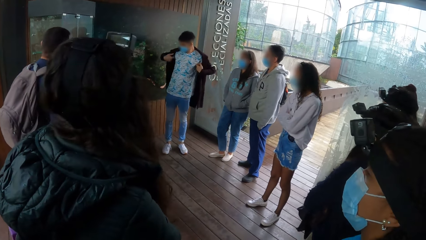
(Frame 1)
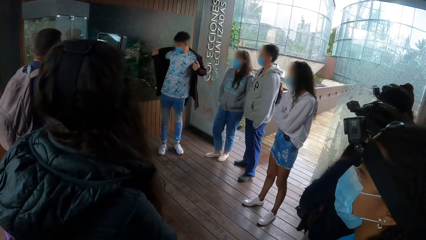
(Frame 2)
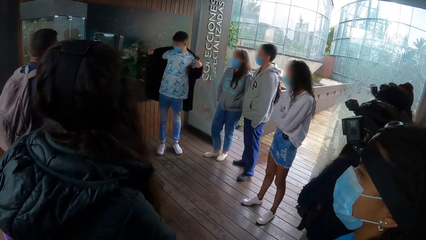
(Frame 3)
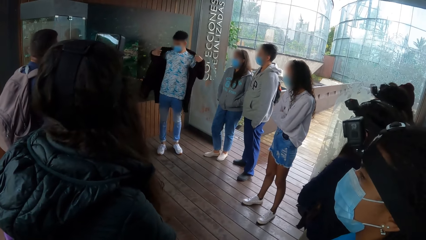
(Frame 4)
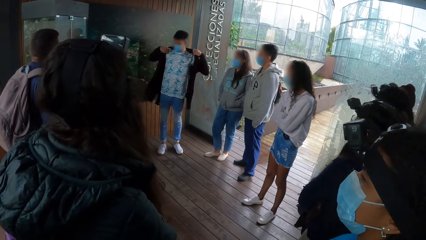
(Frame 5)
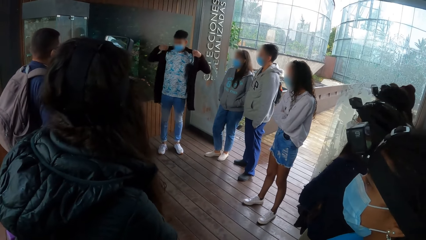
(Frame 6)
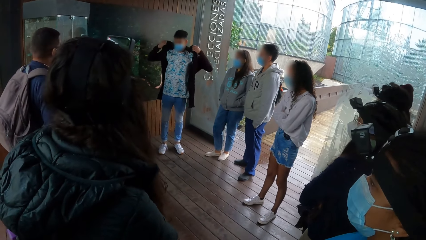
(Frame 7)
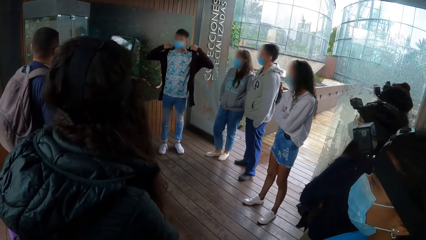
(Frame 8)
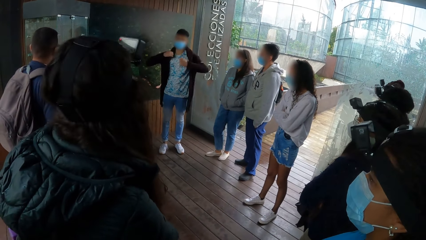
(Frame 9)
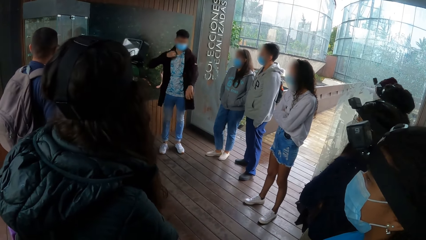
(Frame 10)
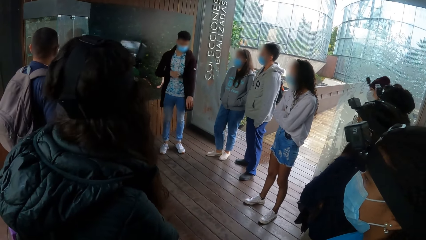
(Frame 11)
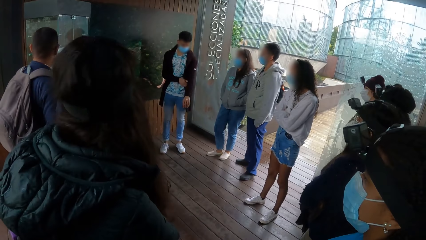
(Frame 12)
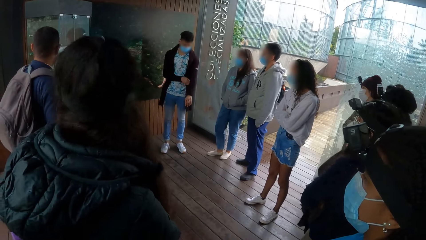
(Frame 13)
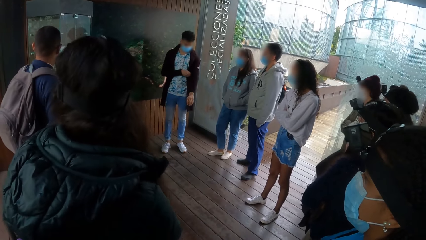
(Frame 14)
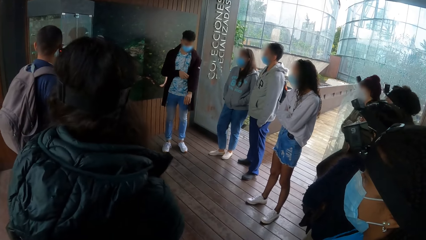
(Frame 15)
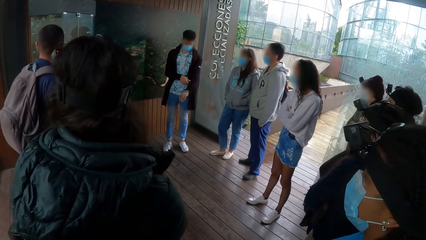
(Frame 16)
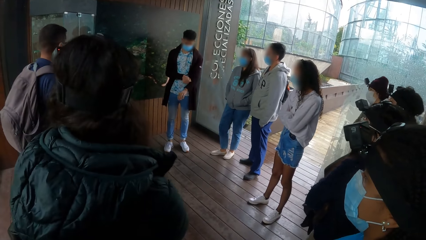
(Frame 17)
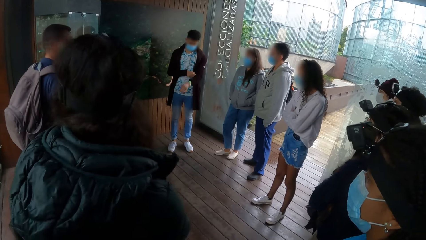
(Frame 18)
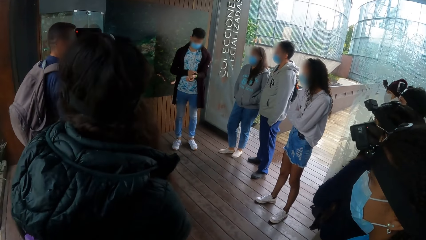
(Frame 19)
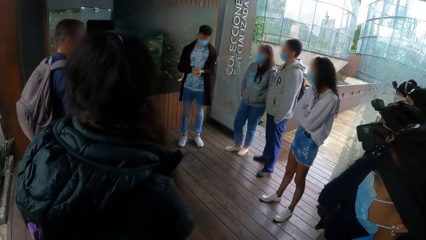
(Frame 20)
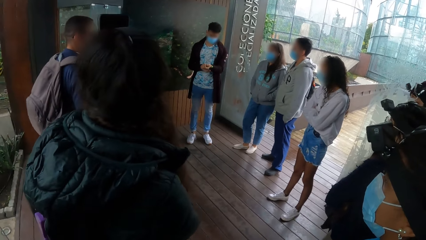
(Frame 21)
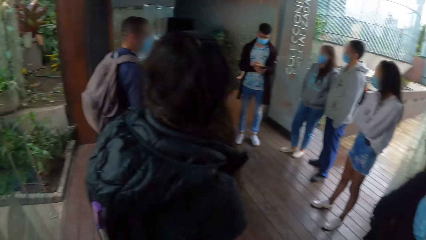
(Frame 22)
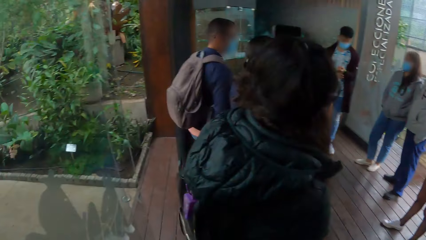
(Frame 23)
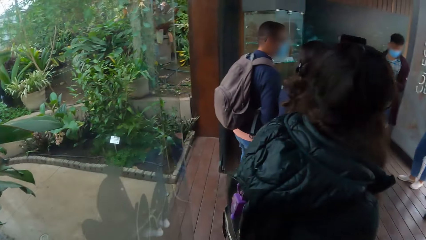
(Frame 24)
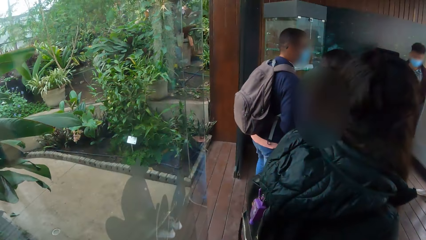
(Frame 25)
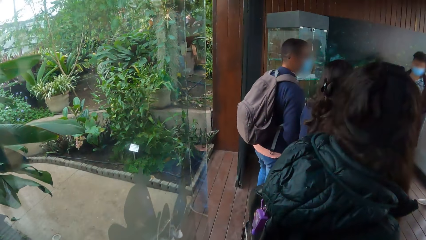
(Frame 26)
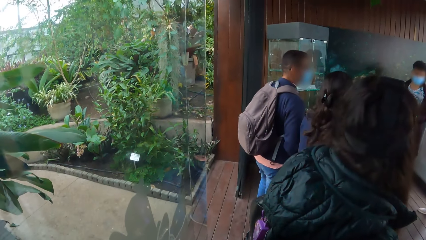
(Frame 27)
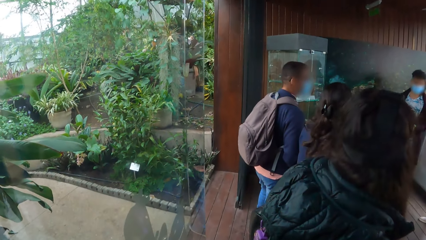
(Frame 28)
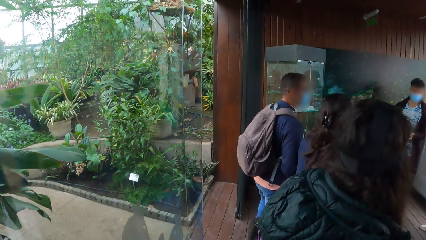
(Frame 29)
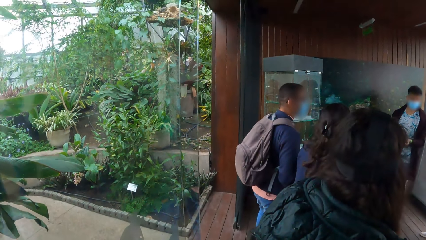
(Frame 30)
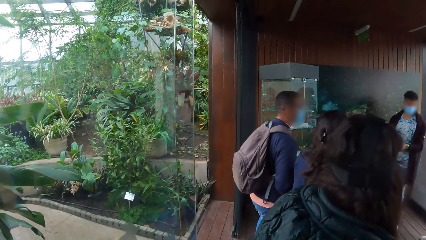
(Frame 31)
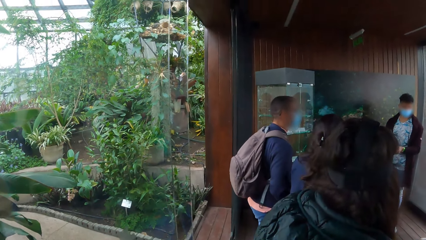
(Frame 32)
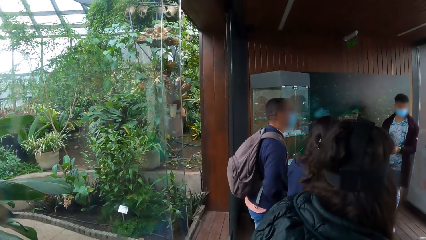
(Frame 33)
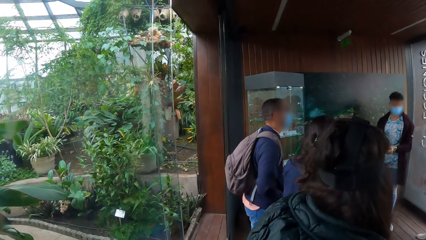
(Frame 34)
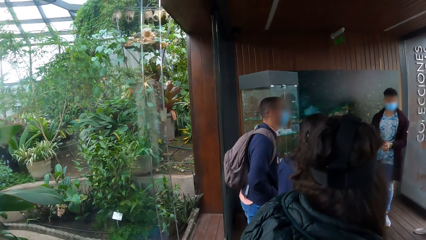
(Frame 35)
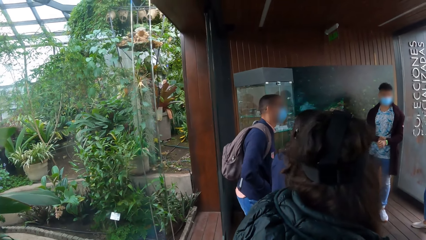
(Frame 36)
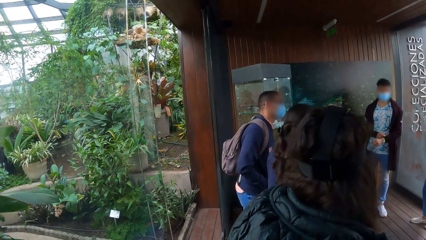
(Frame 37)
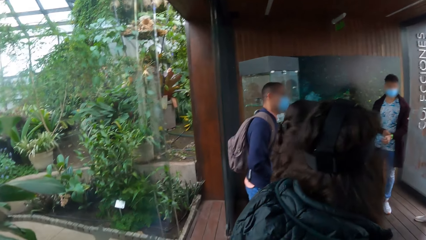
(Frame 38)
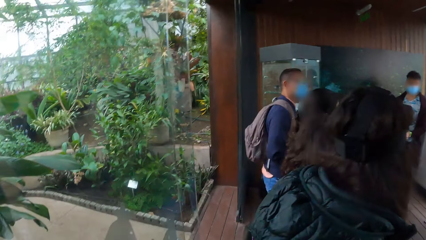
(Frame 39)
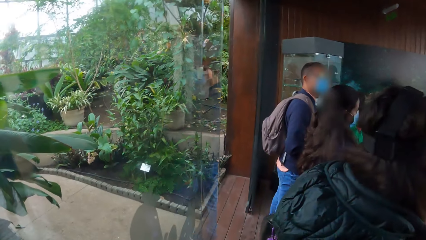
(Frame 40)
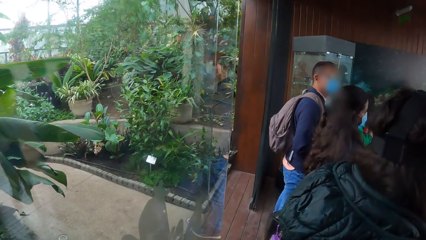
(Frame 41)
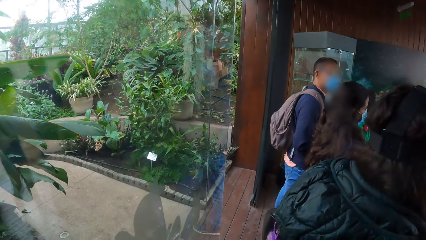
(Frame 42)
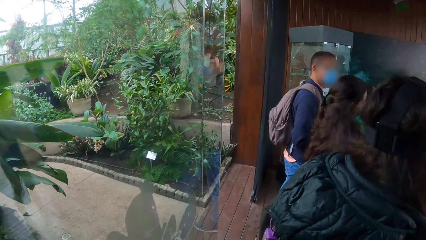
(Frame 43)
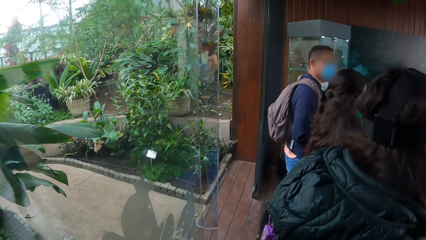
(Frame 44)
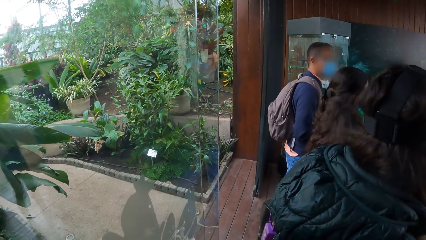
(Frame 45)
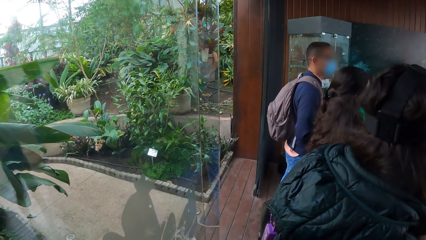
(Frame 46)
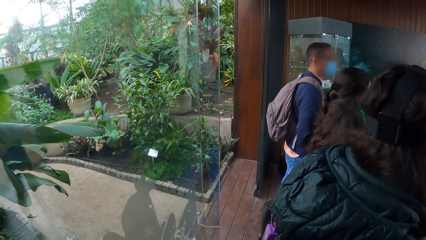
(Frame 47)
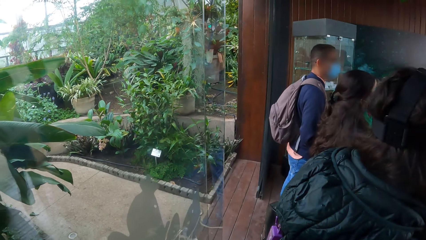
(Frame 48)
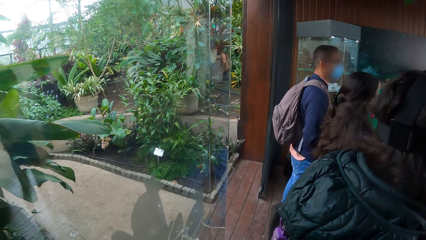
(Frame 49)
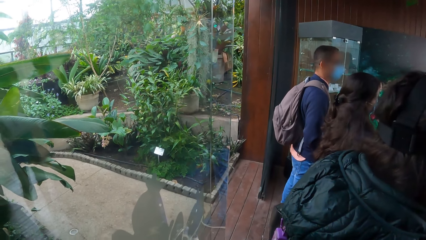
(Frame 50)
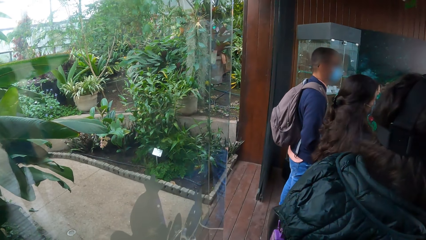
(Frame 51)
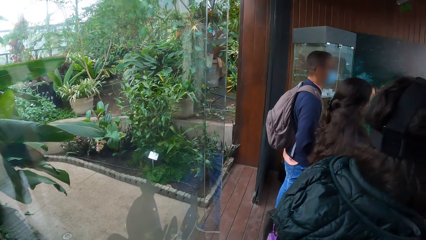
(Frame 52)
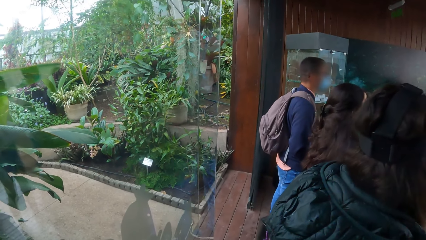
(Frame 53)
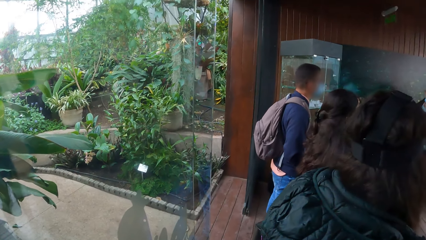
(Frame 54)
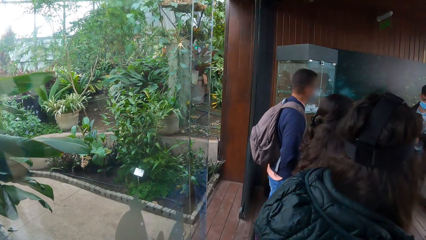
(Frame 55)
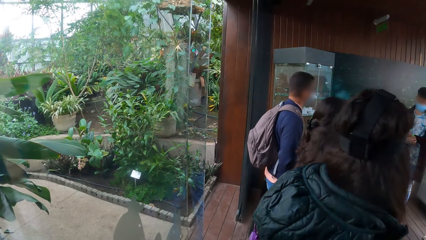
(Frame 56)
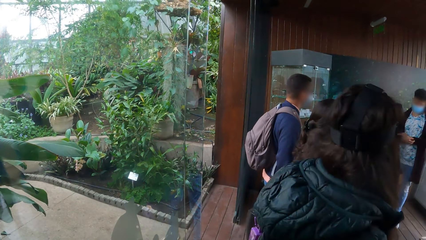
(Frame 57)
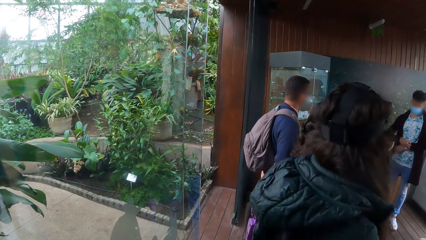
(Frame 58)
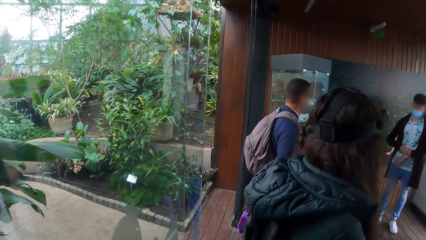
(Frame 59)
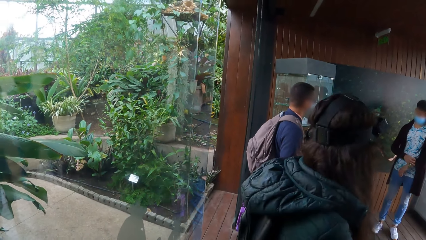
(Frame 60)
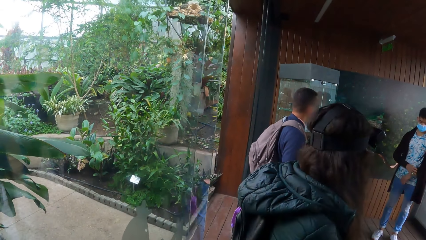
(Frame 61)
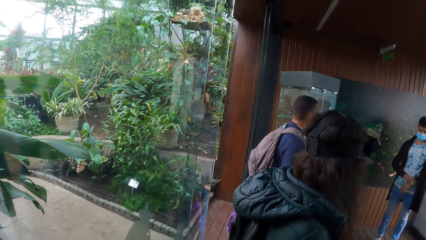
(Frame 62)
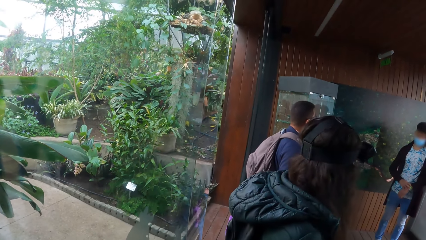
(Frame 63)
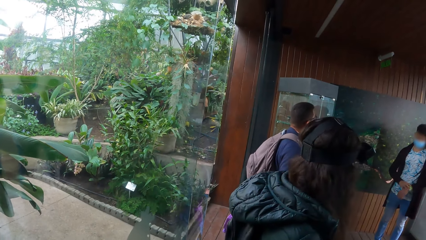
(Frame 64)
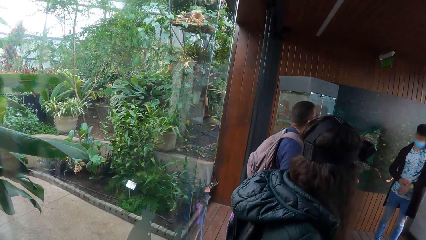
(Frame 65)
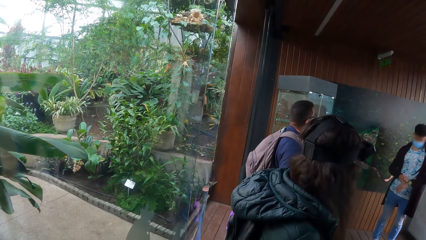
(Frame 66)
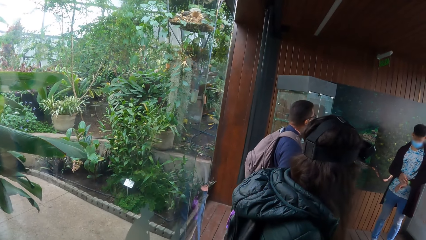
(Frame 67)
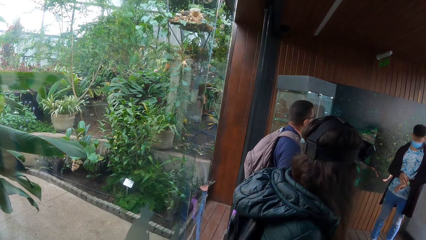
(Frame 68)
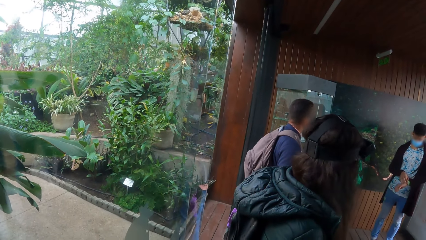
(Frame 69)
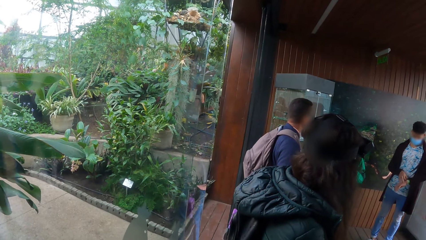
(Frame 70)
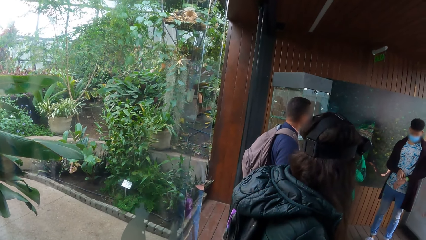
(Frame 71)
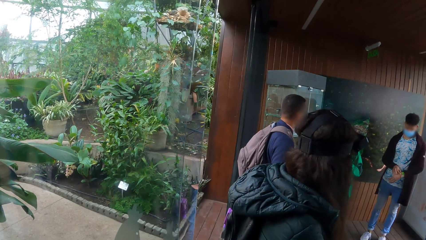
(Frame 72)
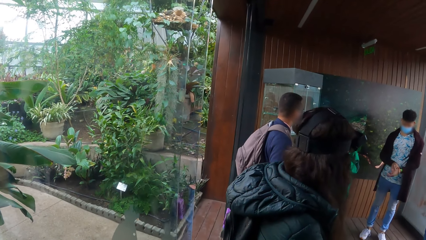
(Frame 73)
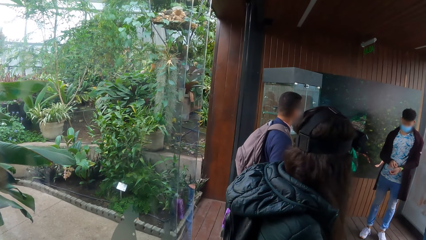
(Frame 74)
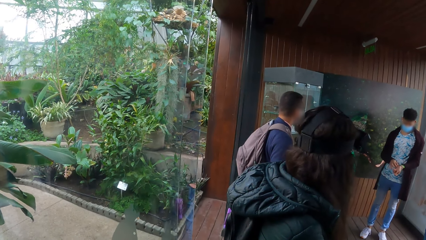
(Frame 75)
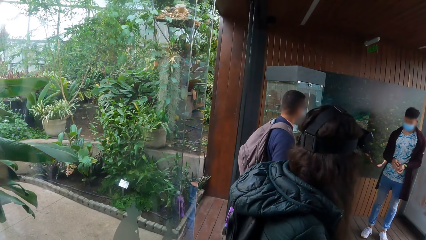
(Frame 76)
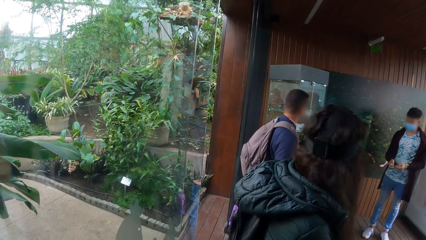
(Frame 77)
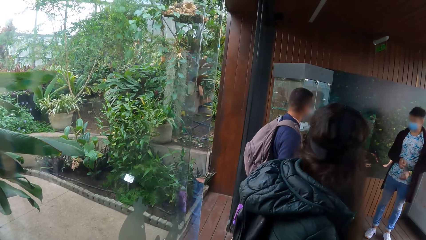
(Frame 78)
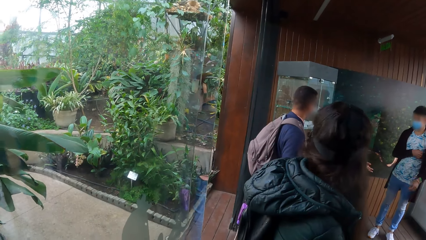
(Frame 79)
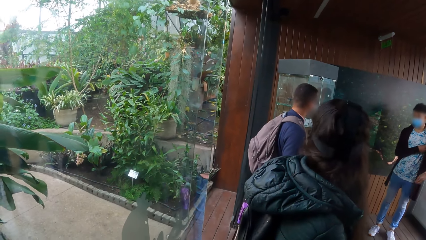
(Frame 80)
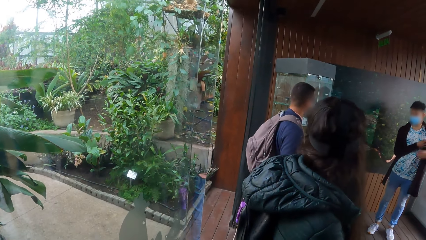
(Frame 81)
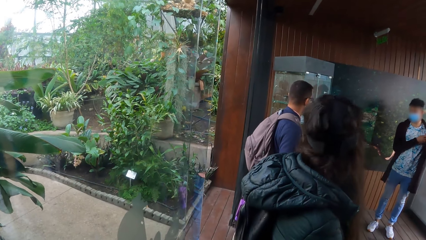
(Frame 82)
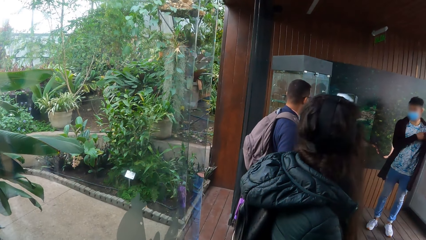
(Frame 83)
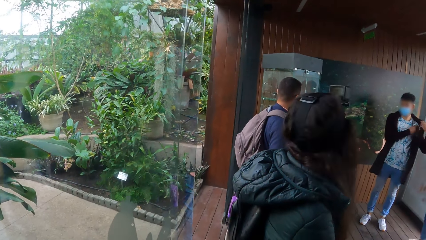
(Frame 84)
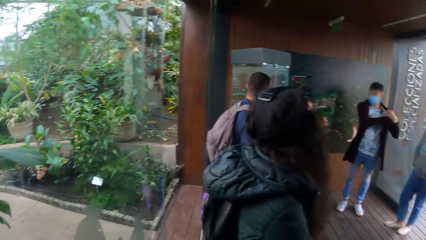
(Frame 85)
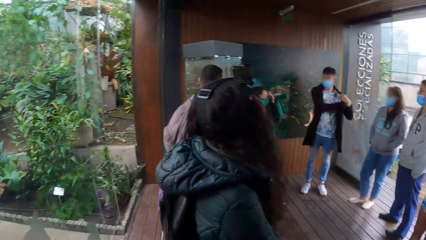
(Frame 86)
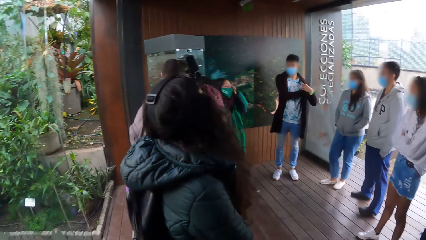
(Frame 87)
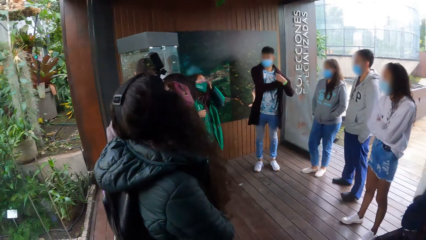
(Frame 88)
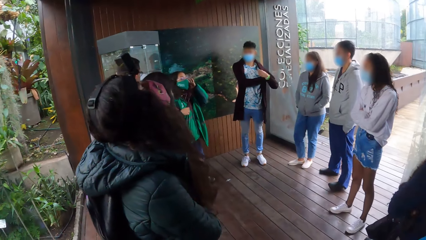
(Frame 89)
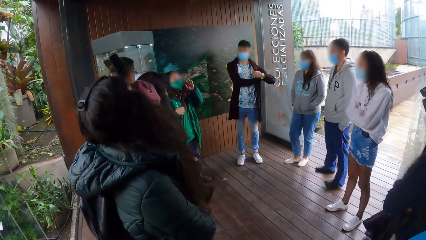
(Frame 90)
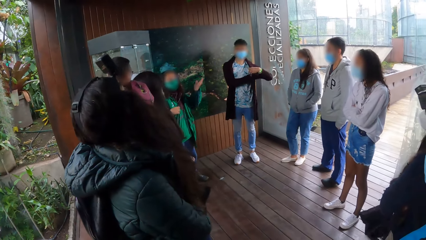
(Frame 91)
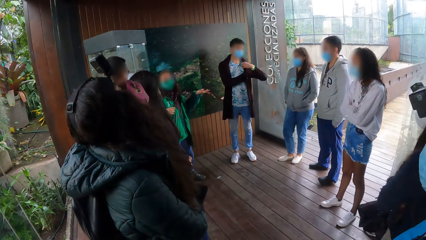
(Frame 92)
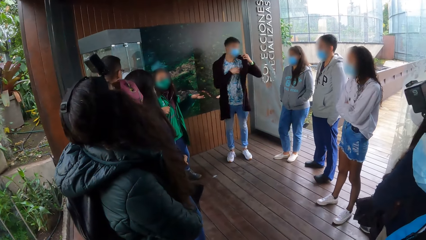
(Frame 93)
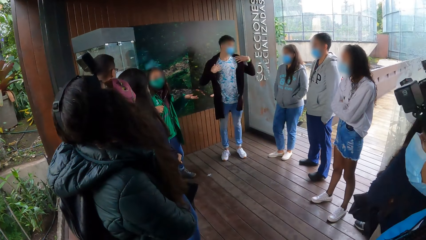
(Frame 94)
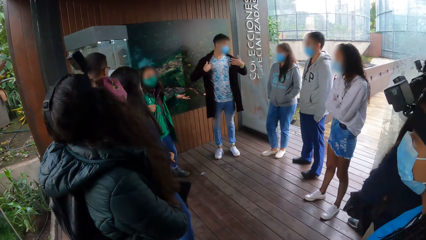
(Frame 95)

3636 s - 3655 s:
The camera wearer comes close. The woman converses with the group of people inside the building.
